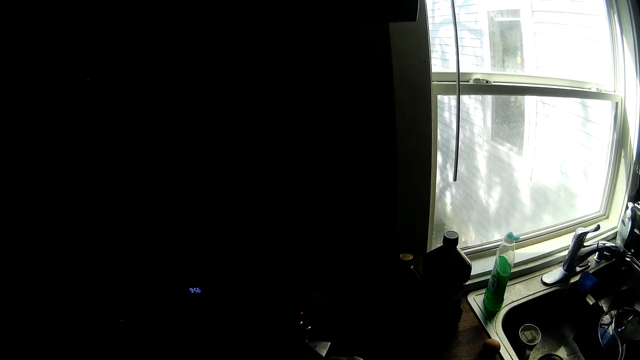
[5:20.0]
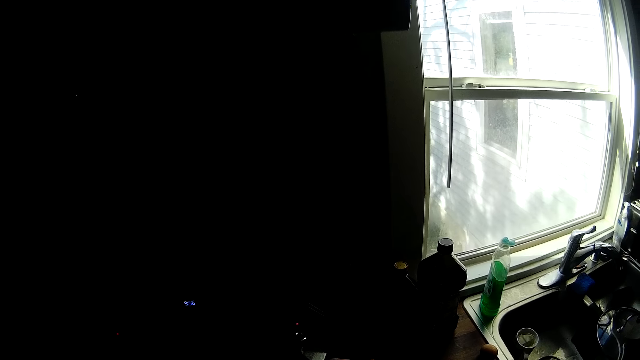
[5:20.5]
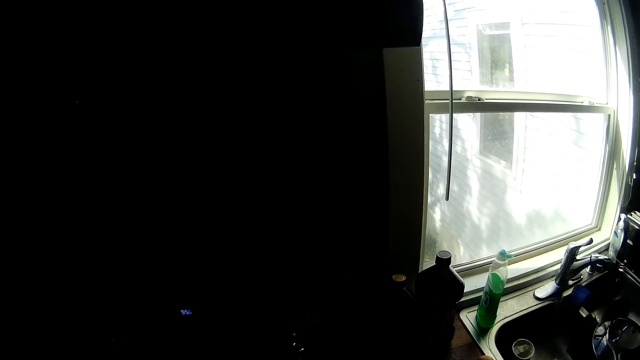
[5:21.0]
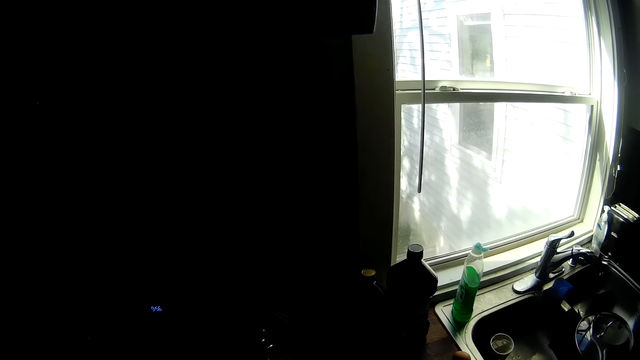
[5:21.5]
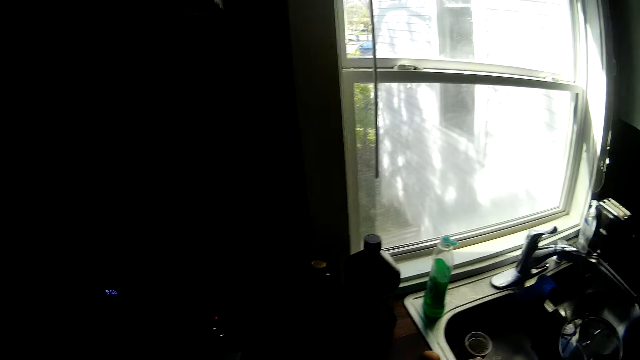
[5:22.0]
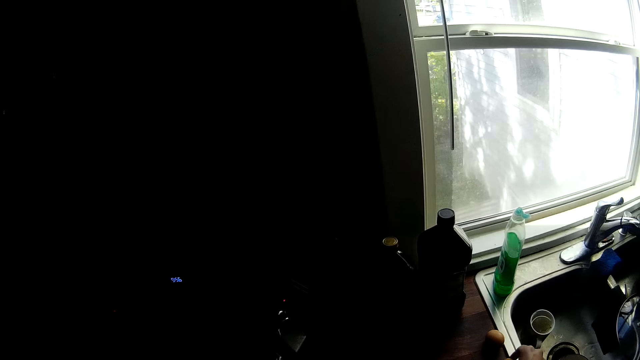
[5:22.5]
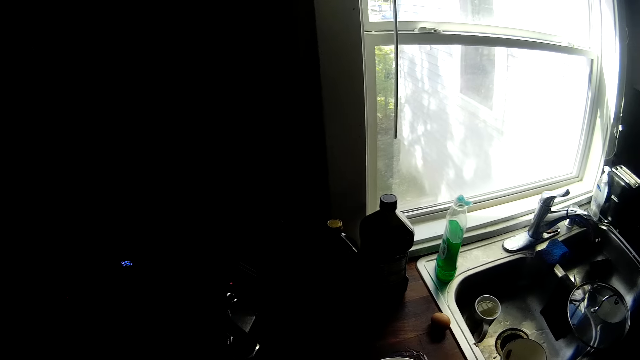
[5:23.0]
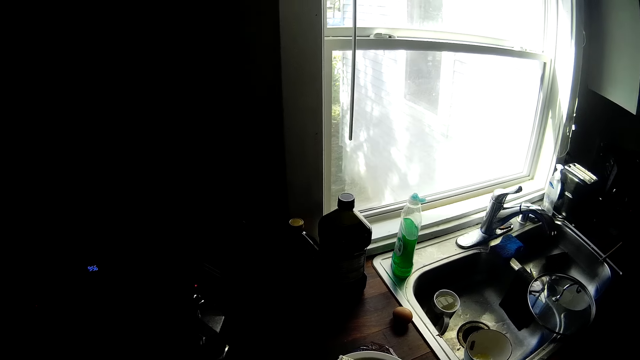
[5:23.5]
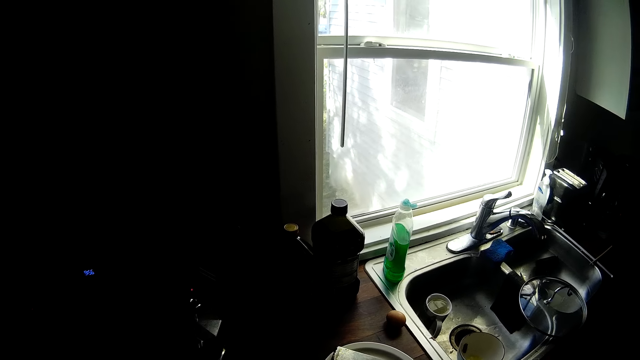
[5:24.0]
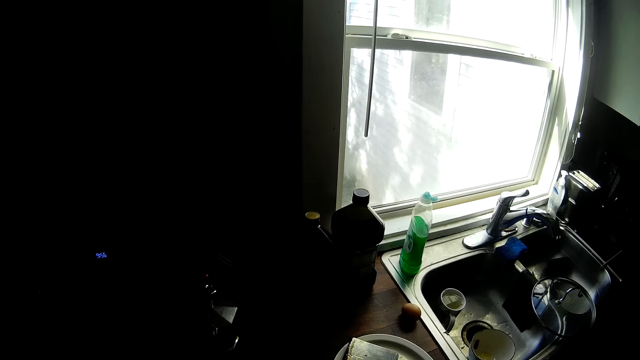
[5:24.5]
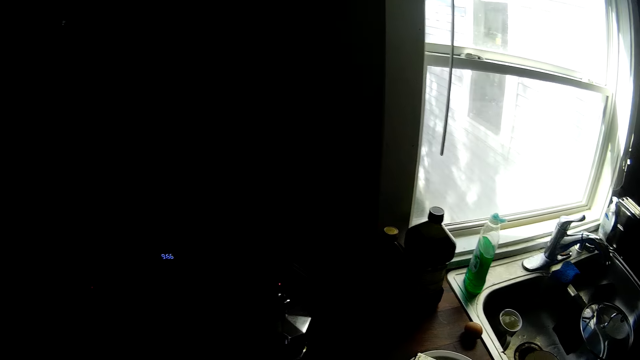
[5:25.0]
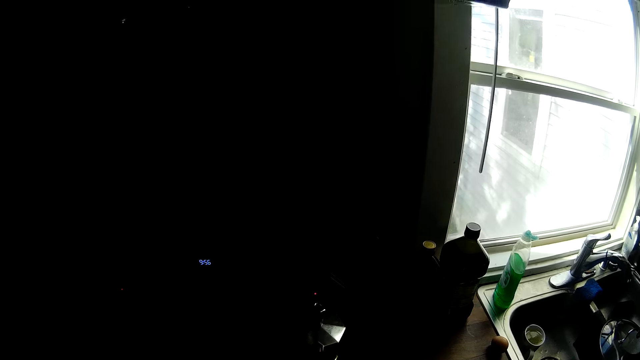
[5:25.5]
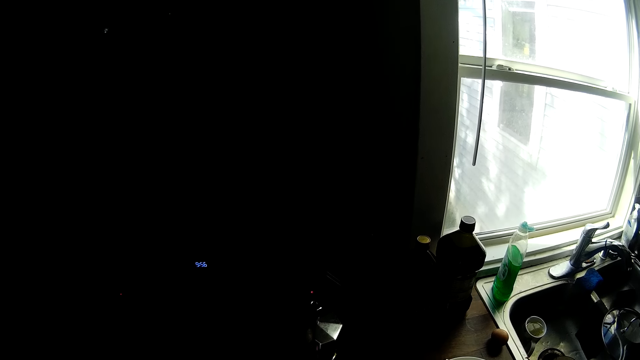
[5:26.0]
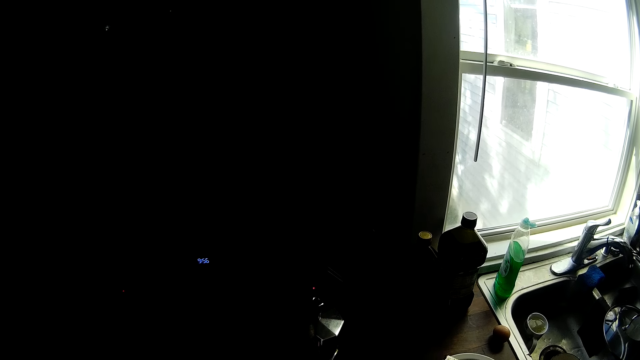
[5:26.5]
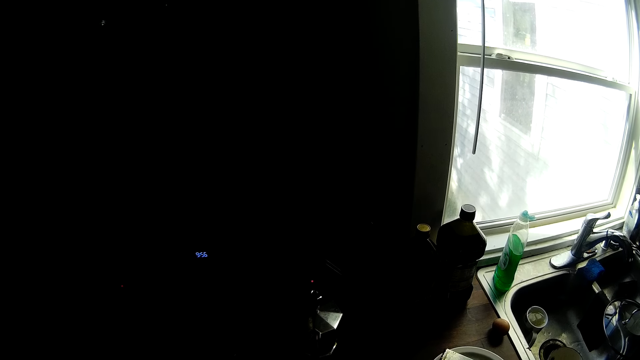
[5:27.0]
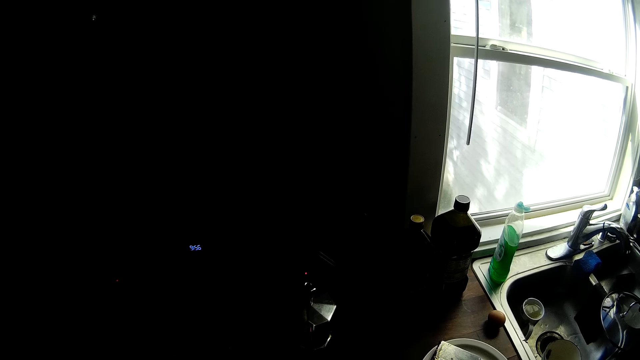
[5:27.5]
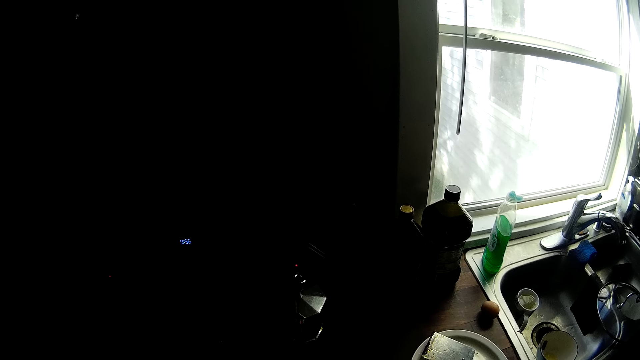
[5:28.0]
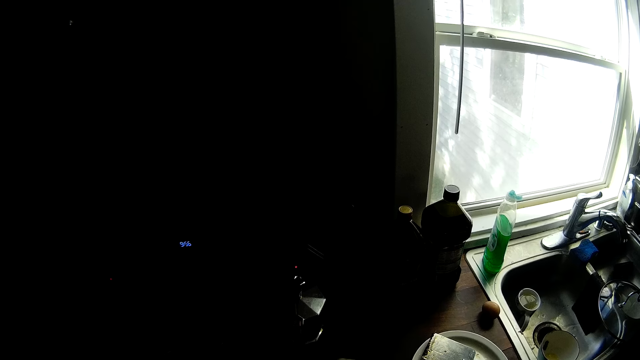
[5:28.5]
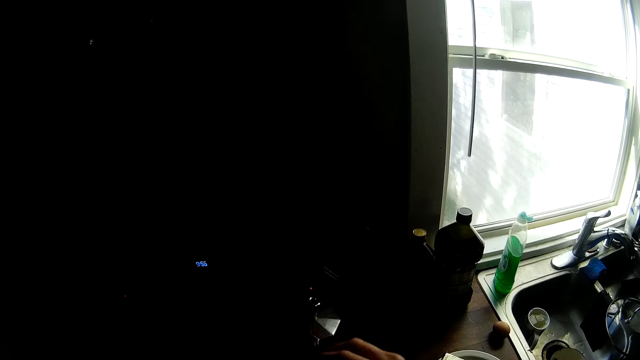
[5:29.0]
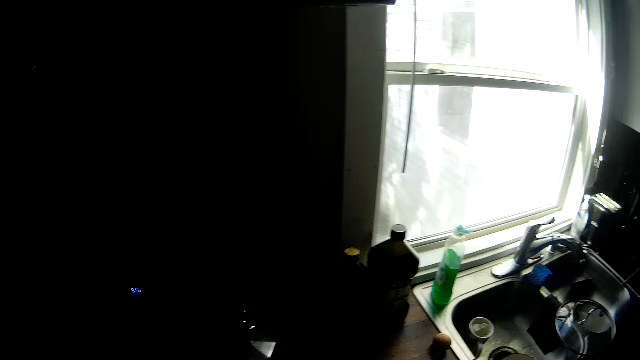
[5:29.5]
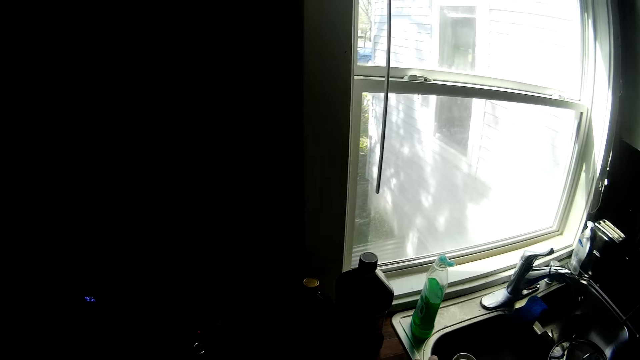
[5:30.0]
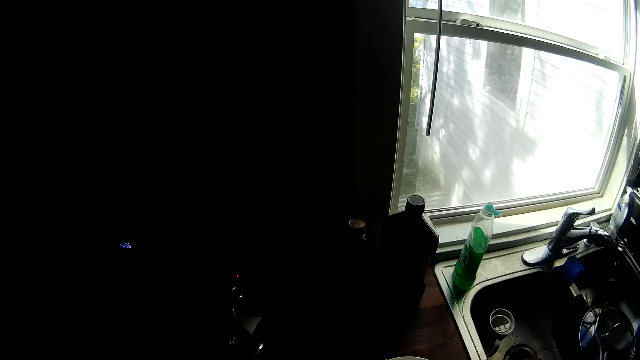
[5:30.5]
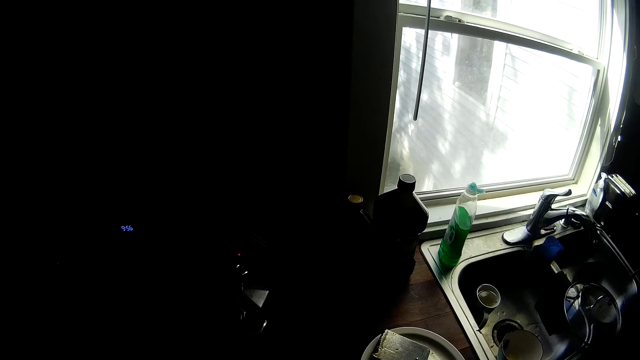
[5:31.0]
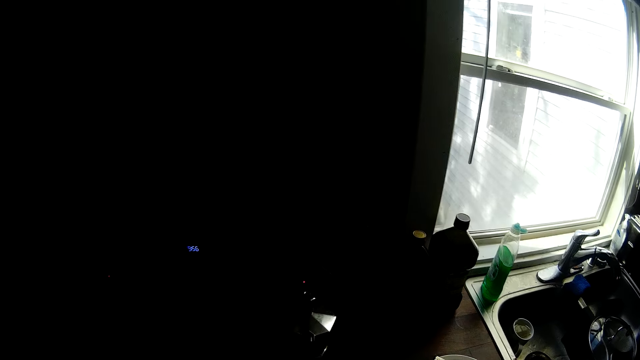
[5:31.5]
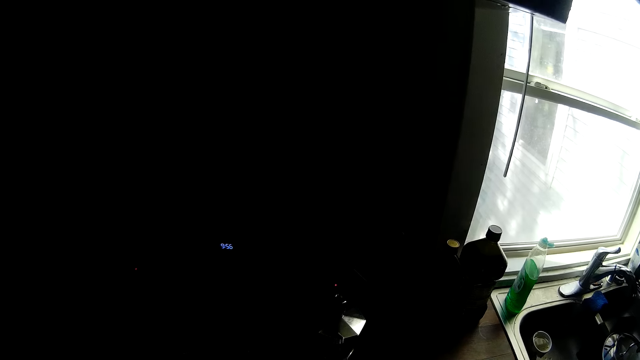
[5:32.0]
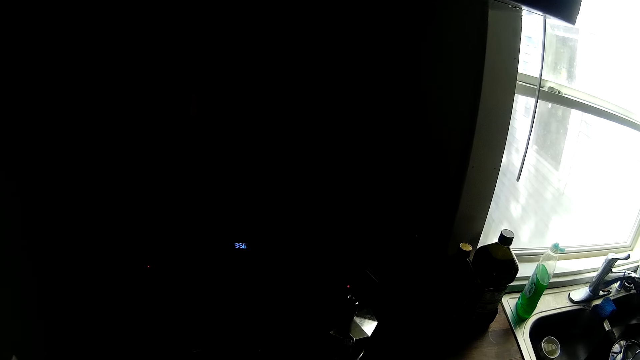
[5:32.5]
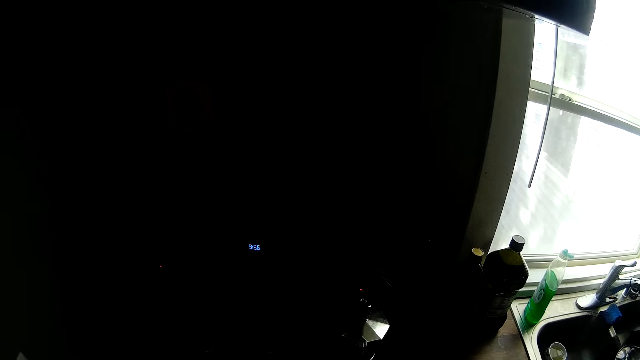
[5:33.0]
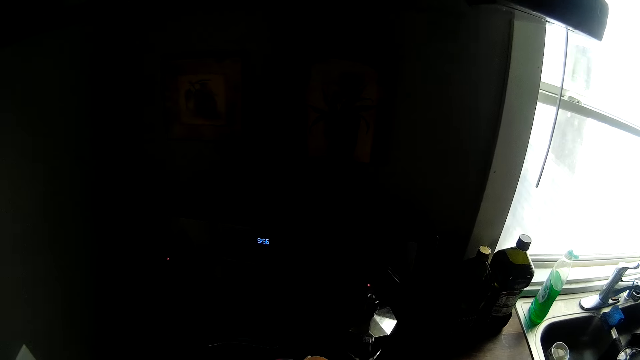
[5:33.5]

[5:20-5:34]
The camera wearer picks up an egg from the top of the kitchen cabinet with his right hand. He picks up an egg from the top of the kitchen cabinet with his right hand again.

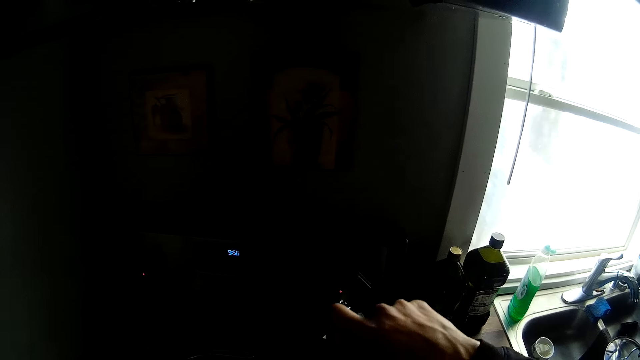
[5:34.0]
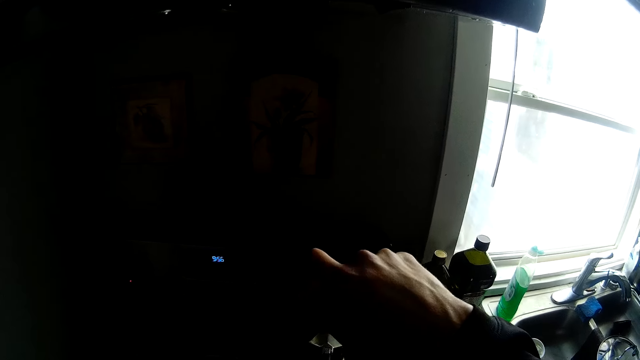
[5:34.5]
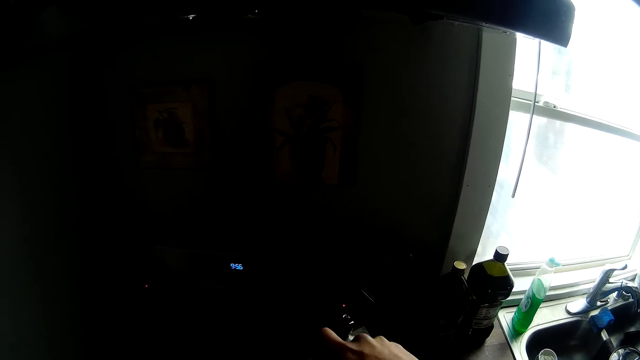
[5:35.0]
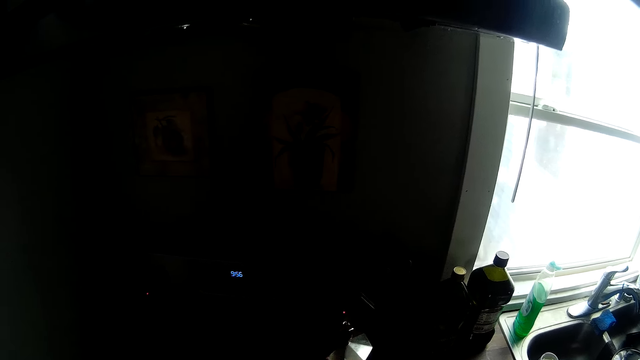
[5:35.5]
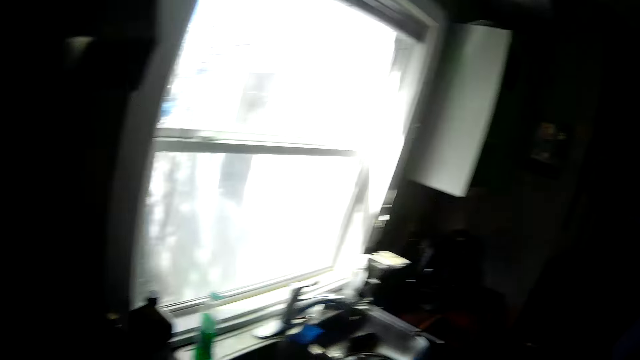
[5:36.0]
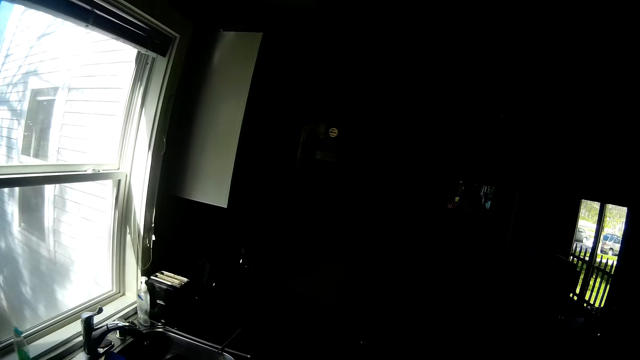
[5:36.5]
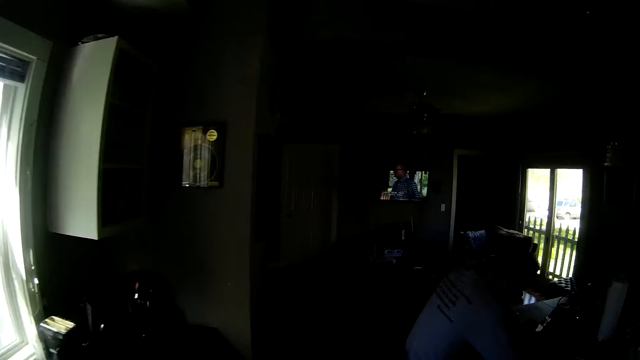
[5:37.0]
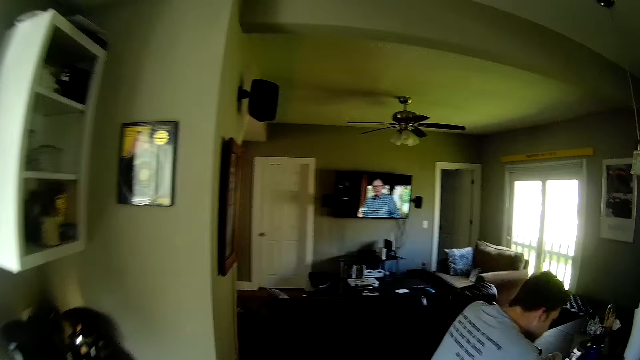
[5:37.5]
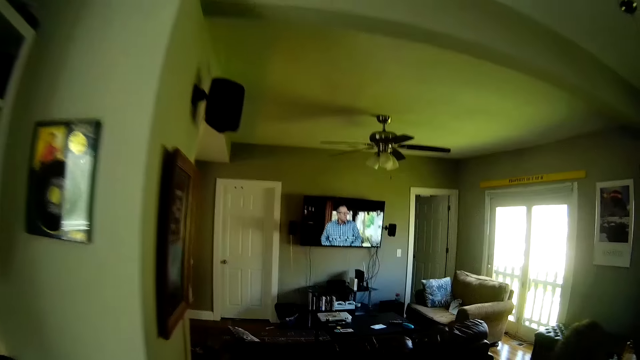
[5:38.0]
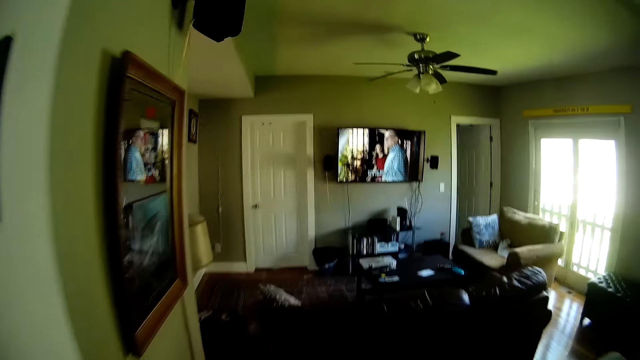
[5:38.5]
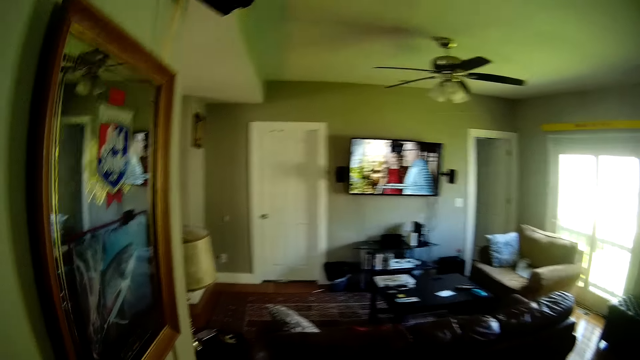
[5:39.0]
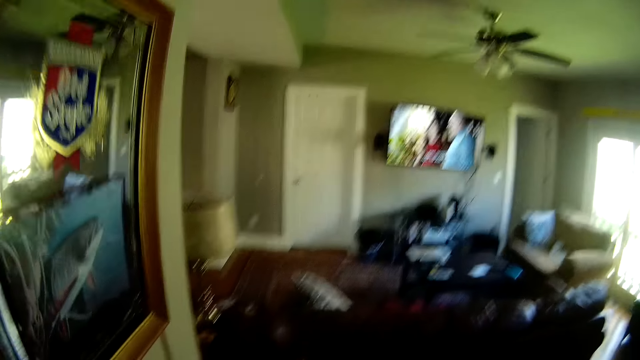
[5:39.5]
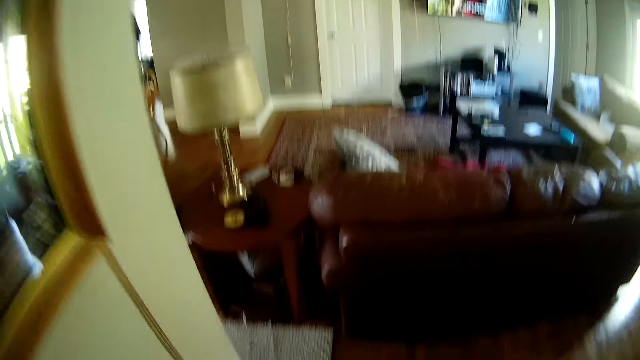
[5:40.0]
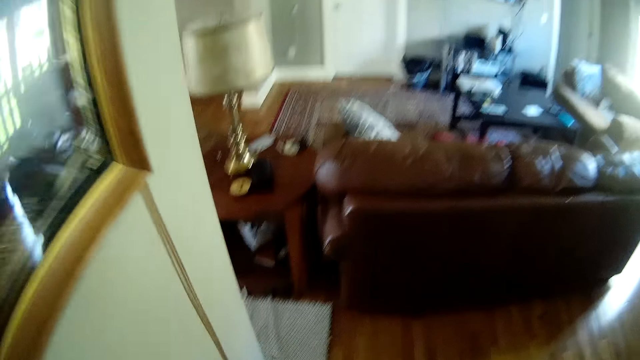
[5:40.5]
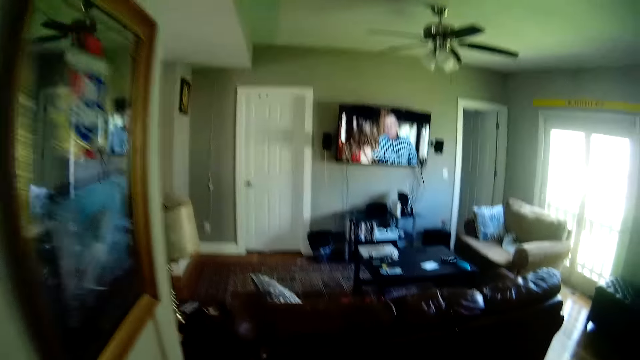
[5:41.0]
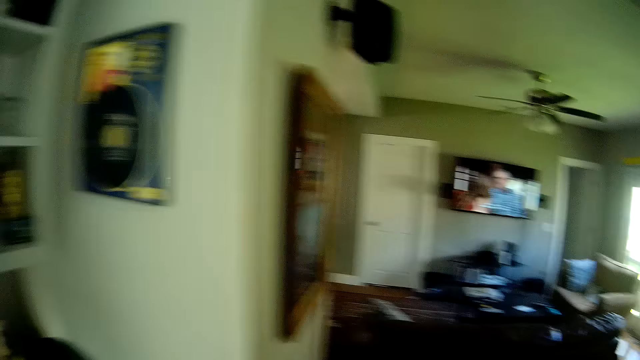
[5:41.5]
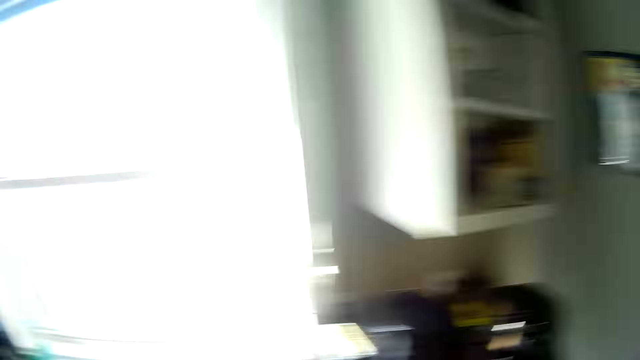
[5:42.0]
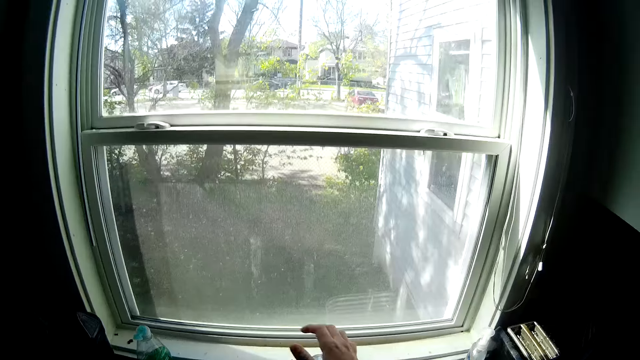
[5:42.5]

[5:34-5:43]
The camera wearer walks towards the living room from the kitchen.
